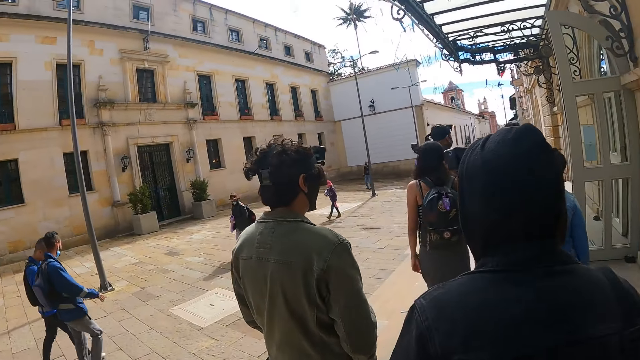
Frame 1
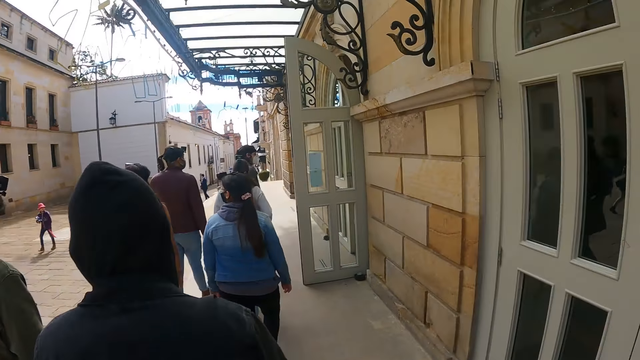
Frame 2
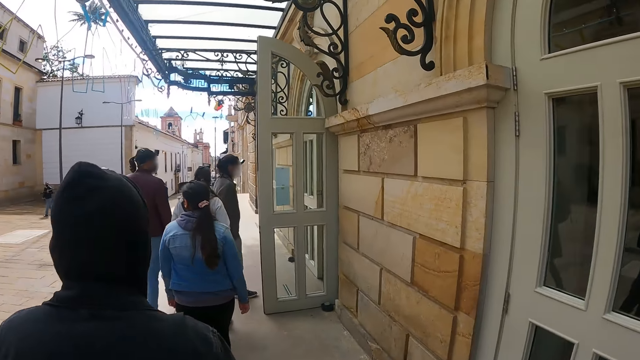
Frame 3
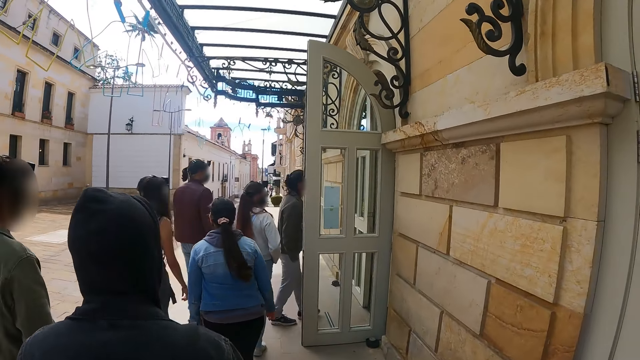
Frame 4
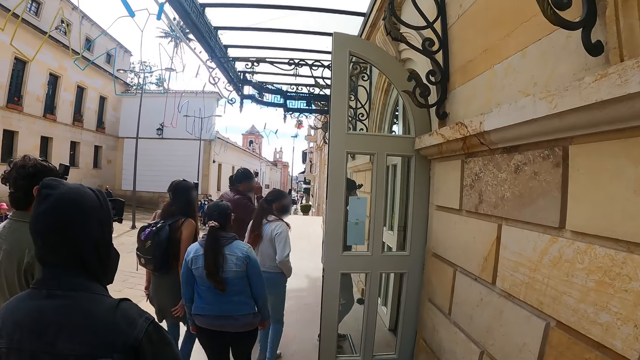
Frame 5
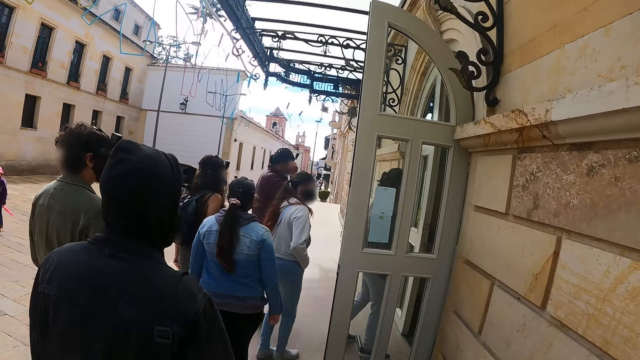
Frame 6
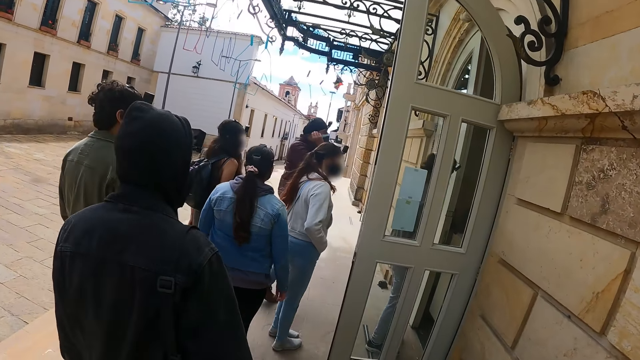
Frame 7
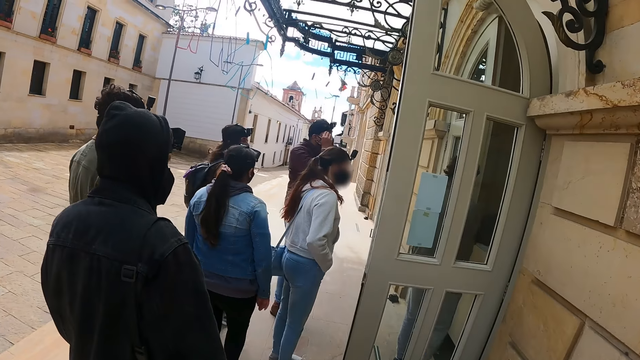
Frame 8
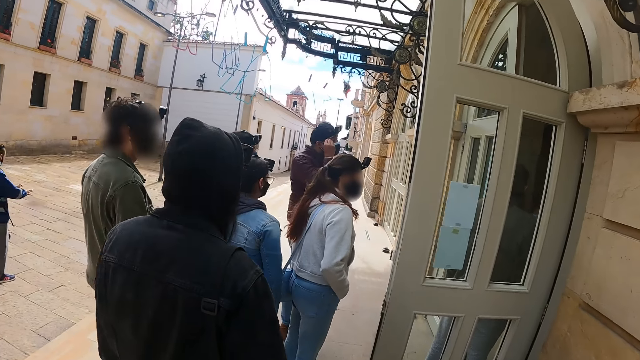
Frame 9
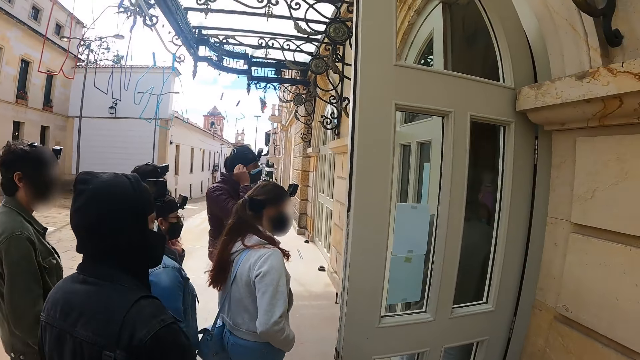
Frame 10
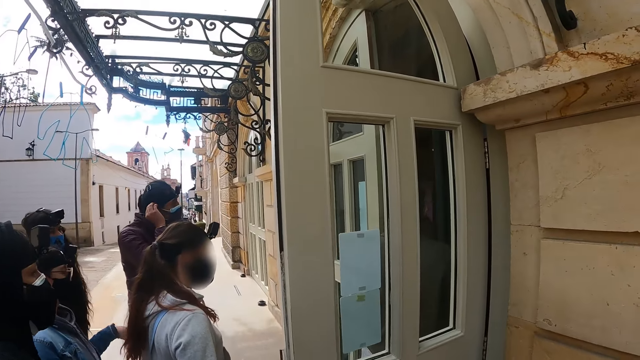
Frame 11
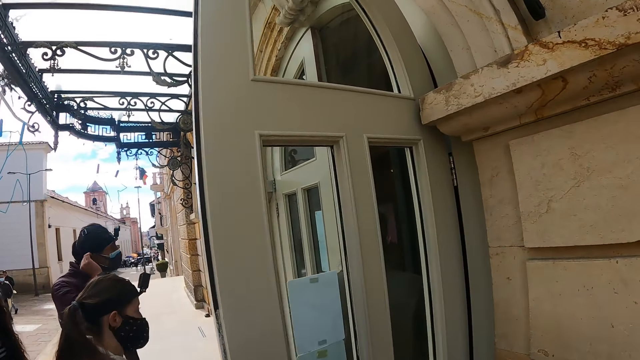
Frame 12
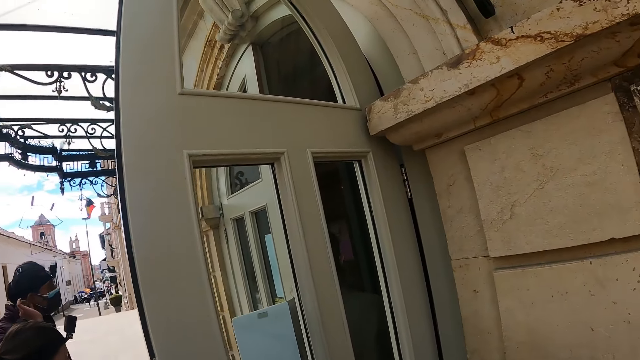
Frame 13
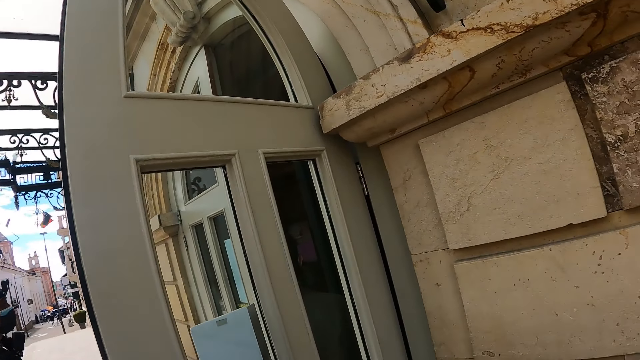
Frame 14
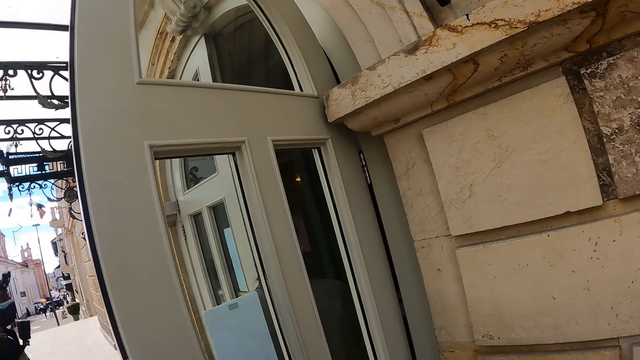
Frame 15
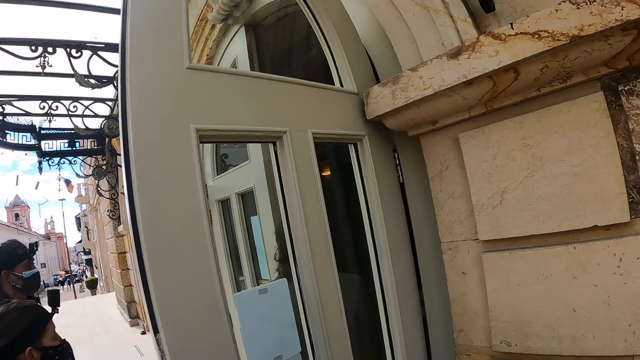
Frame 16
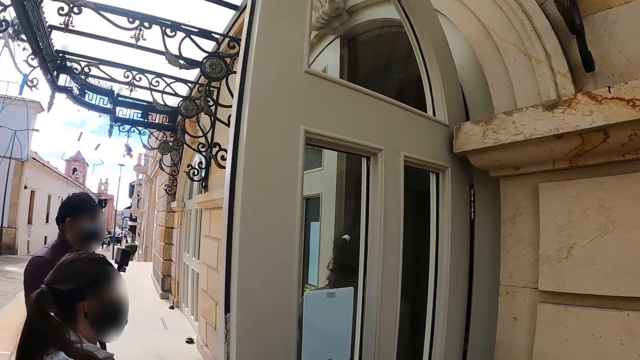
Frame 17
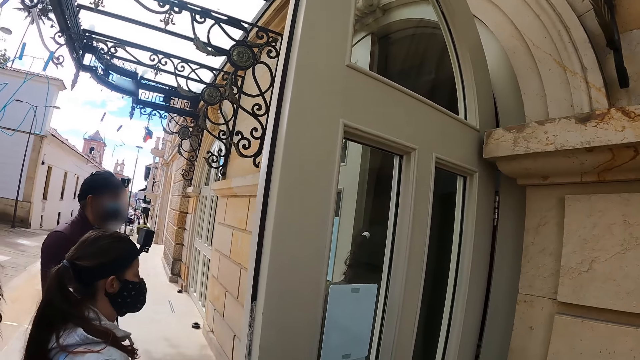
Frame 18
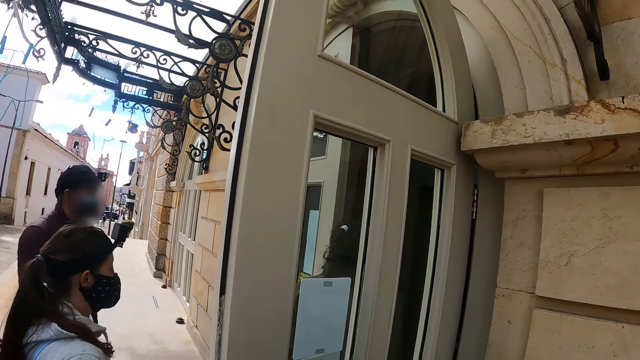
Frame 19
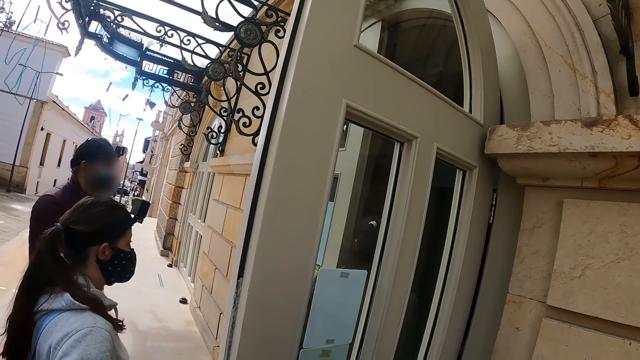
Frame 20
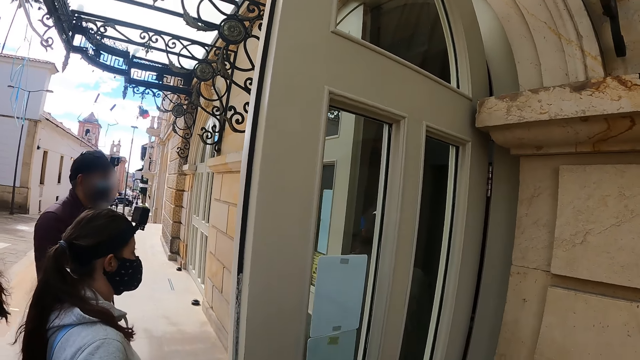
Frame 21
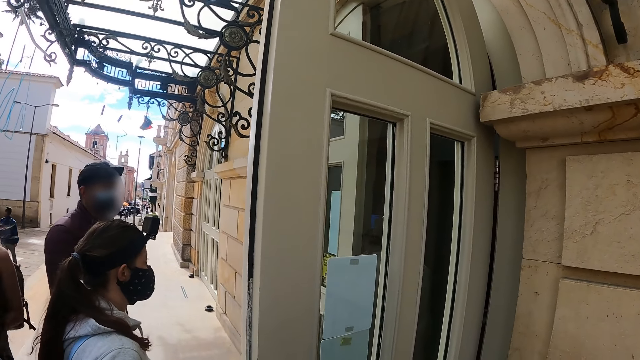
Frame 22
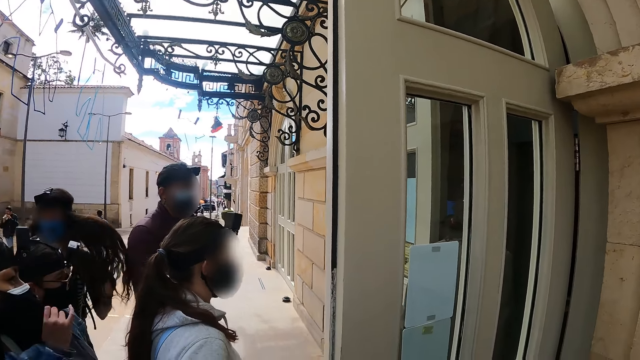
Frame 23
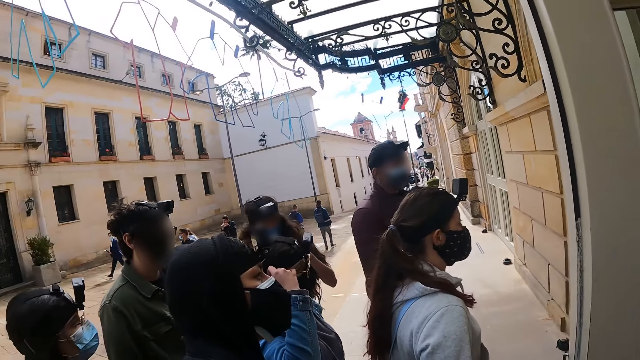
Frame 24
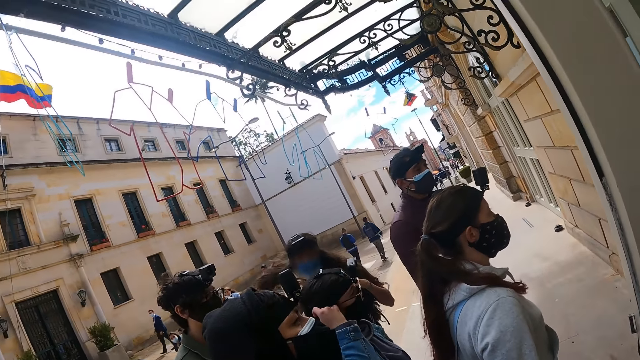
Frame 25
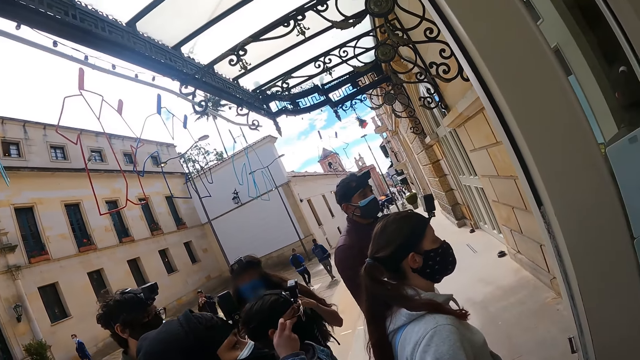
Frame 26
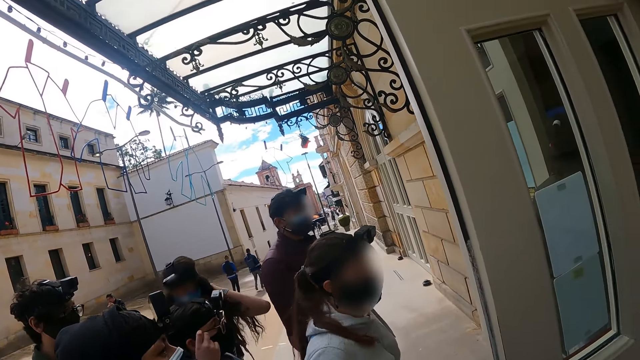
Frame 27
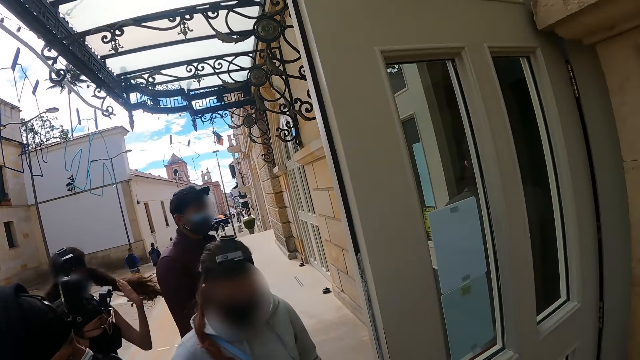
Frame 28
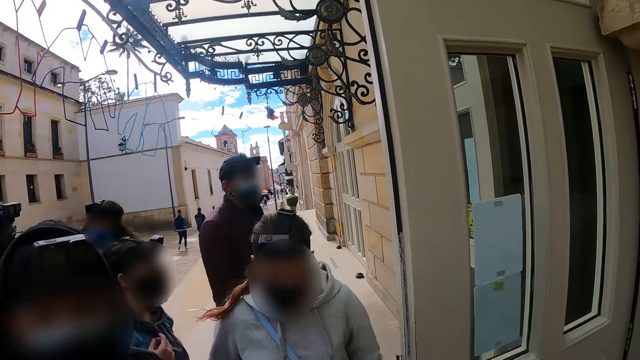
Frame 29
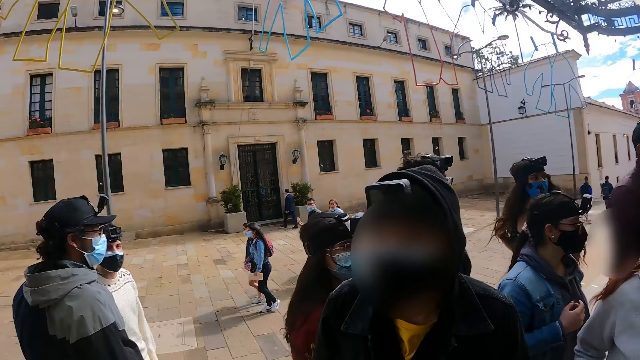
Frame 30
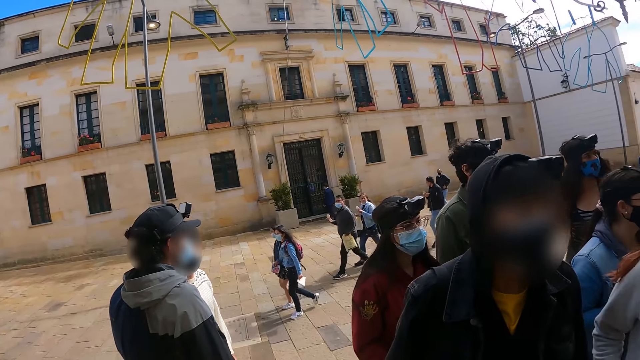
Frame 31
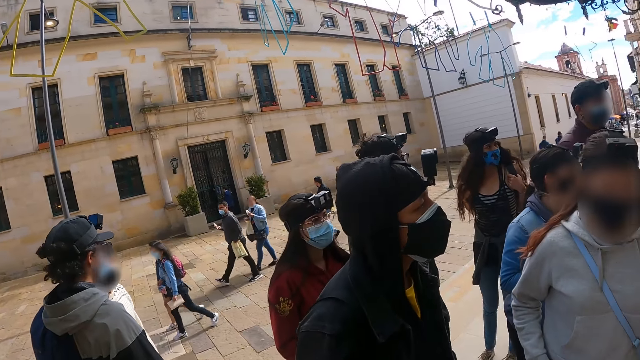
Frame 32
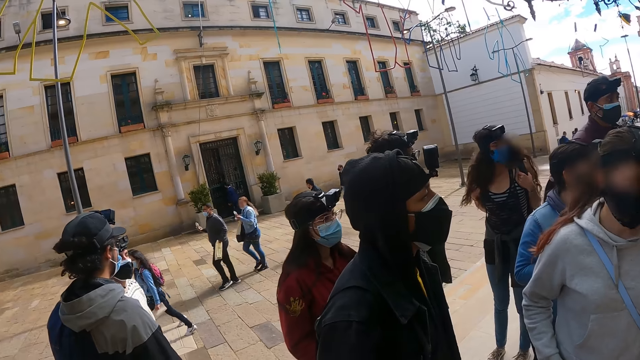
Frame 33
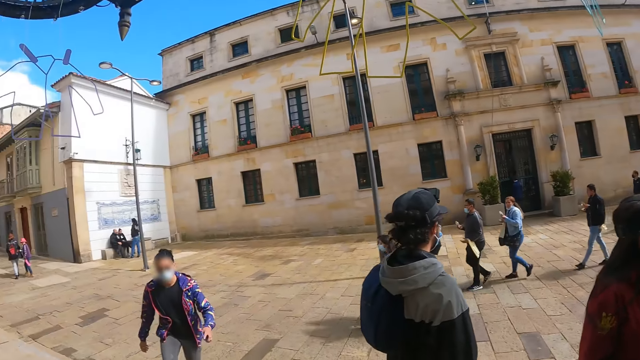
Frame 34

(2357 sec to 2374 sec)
The camera wearer stops on a pavement. They stand by the door. They look around the street.

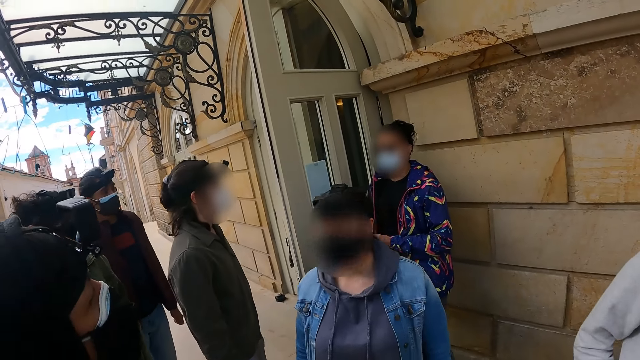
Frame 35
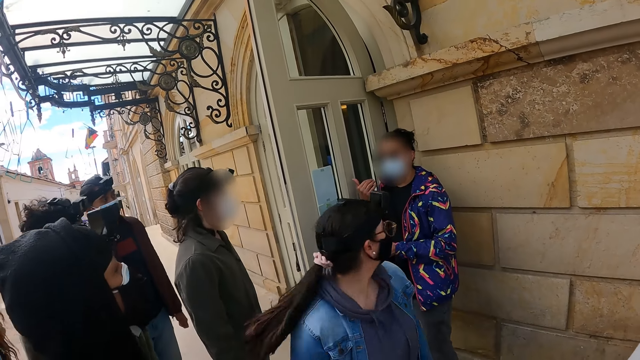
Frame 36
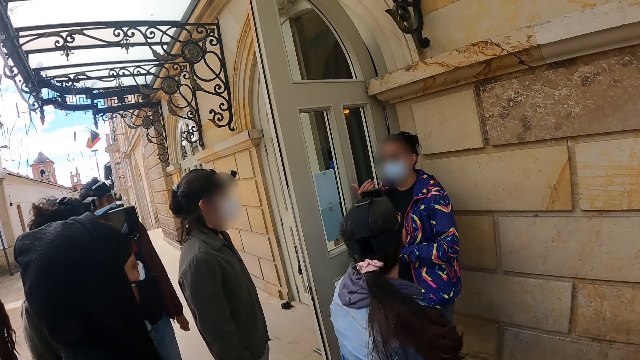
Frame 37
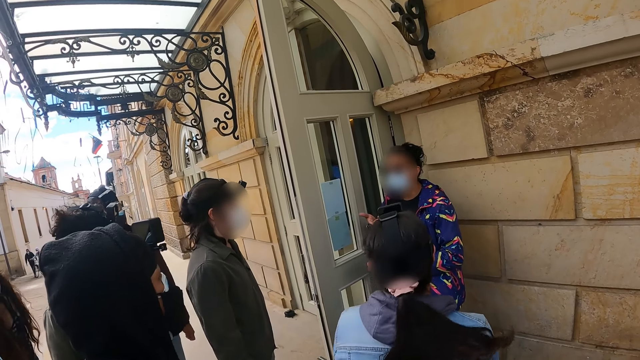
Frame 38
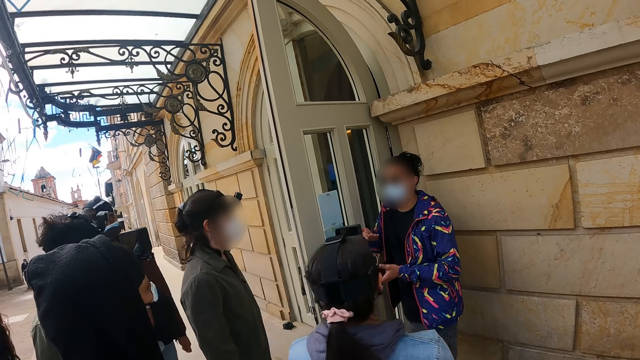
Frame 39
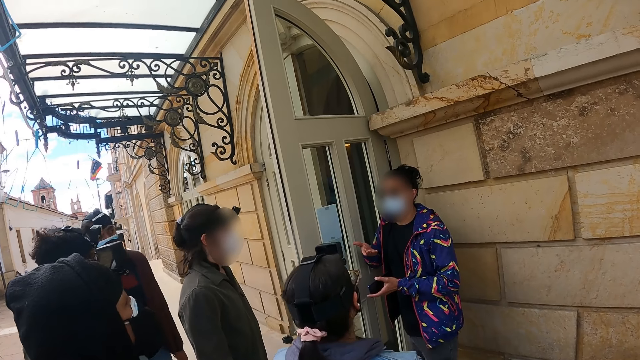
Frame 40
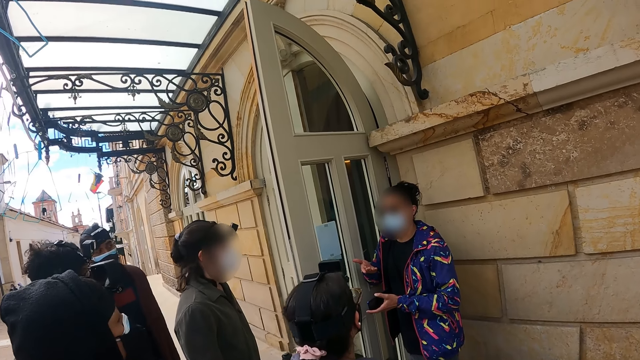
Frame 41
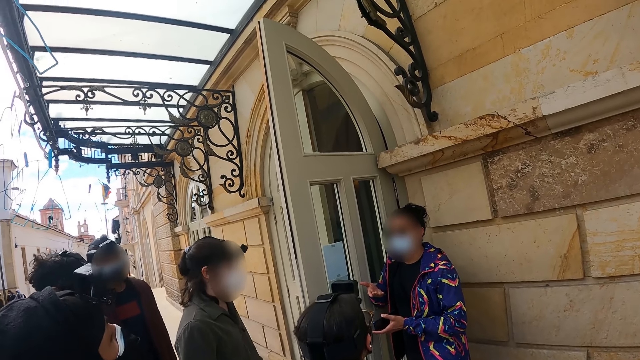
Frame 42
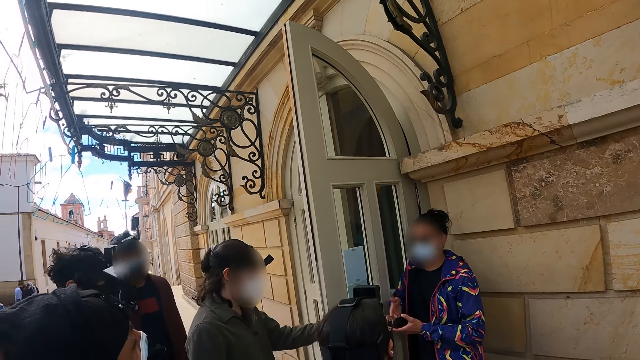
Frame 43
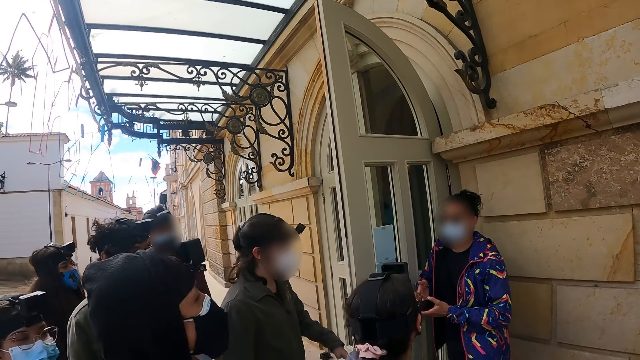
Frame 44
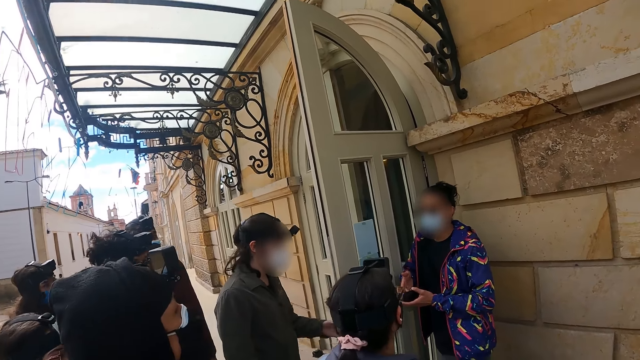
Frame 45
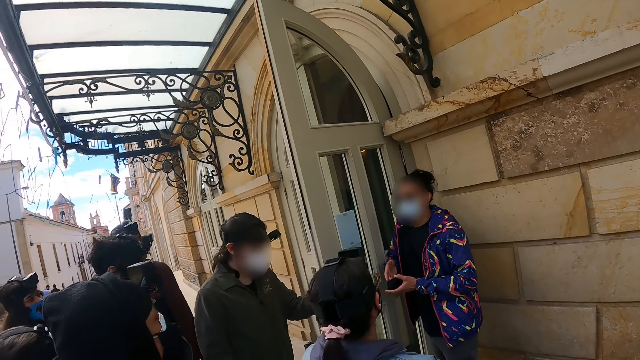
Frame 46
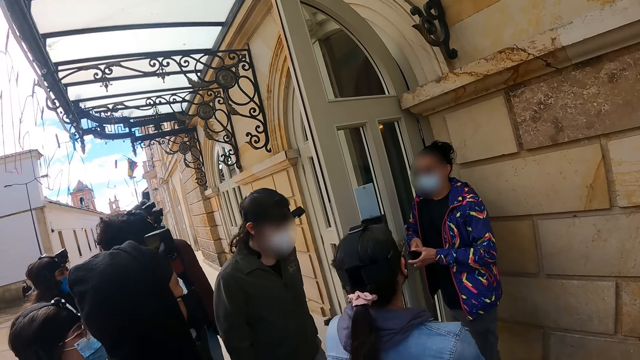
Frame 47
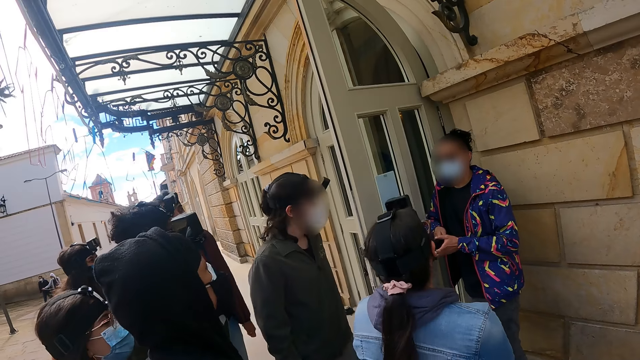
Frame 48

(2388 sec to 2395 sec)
A woman interacts with friends with hand signatures.
